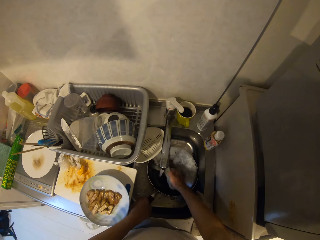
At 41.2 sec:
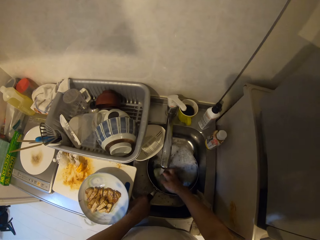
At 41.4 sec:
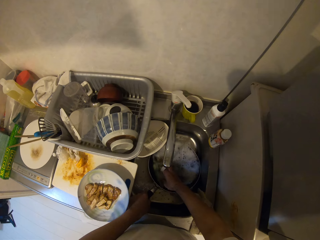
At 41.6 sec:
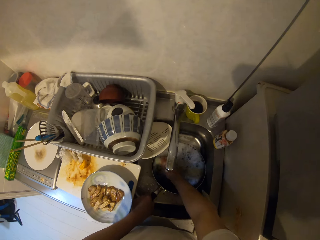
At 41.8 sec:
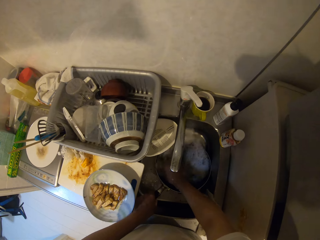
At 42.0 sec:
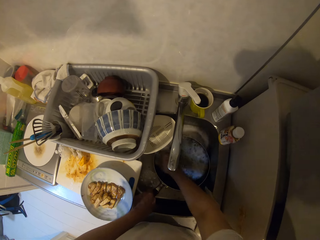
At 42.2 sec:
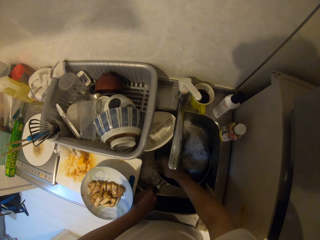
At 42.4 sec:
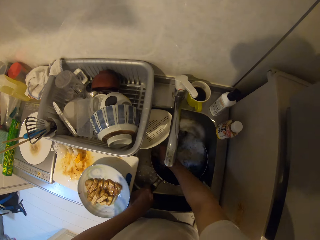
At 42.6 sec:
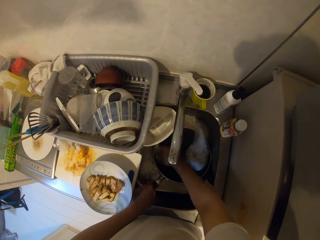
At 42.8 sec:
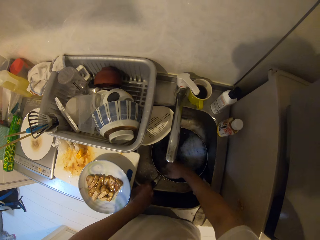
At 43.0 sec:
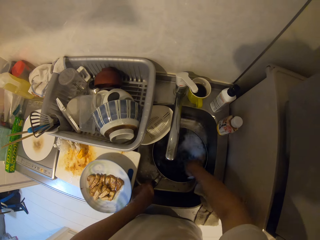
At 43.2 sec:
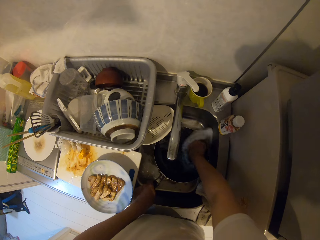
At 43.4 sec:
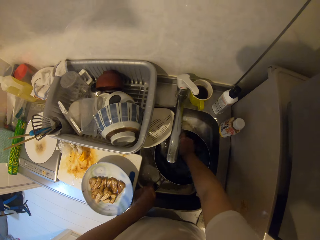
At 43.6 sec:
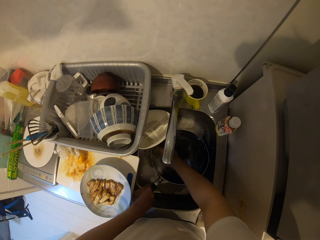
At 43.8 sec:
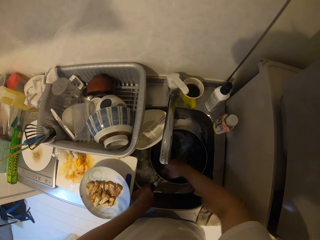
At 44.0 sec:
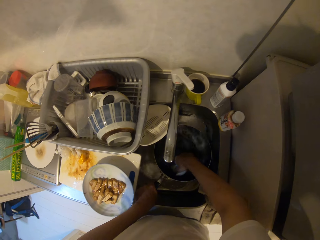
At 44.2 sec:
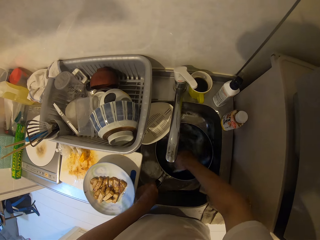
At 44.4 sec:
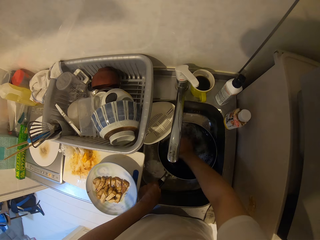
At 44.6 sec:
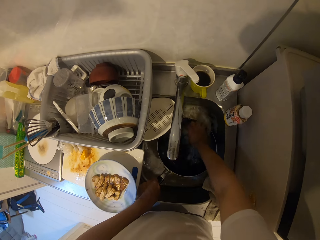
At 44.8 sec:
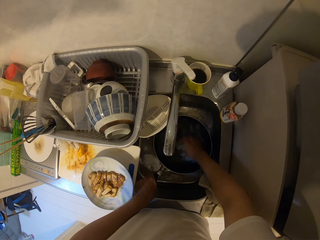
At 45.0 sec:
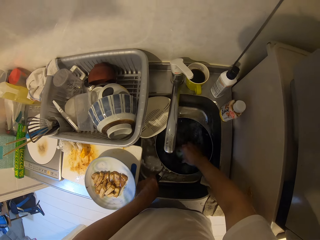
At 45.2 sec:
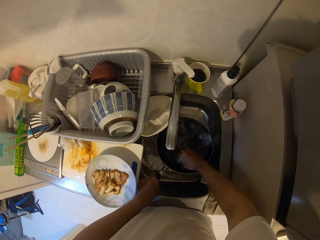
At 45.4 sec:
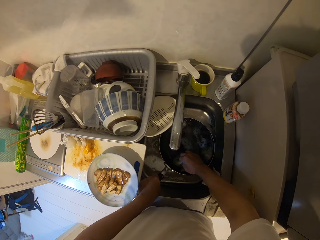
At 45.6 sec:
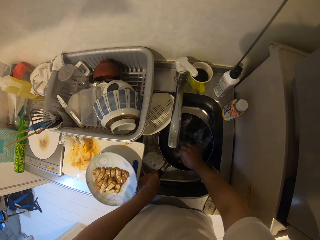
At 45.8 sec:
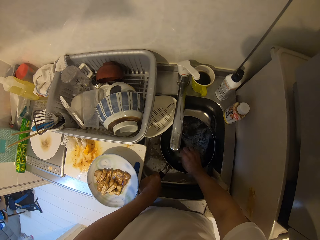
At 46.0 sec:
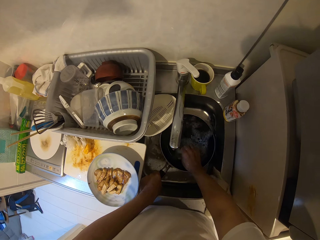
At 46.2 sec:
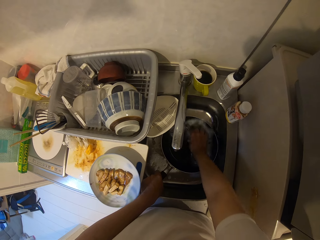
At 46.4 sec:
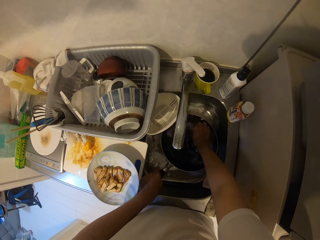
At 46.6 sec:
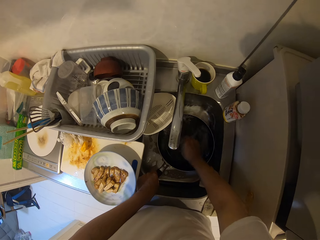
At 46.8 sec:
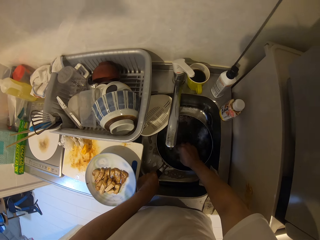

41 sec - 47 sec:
The camera wearer rinses a scrubber. They continue to wash the fry pan.

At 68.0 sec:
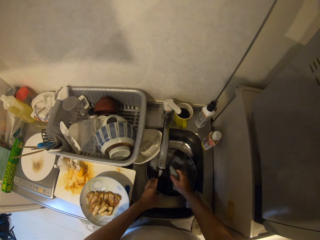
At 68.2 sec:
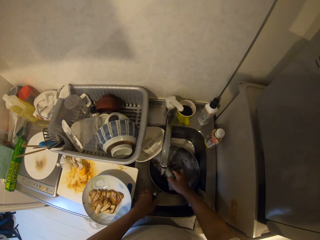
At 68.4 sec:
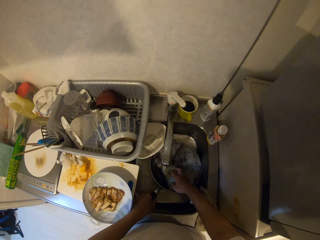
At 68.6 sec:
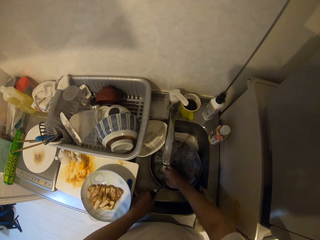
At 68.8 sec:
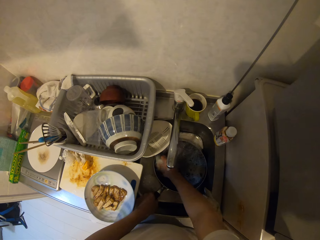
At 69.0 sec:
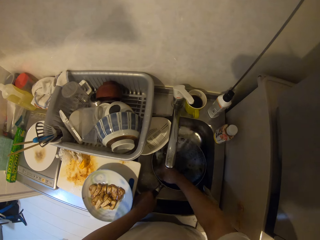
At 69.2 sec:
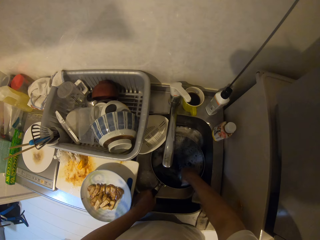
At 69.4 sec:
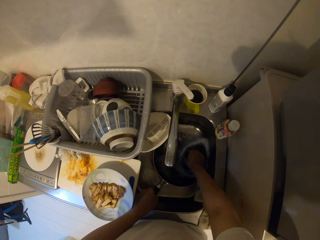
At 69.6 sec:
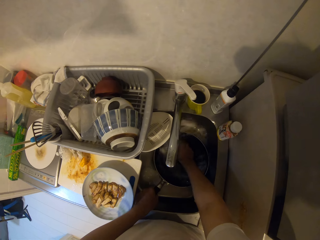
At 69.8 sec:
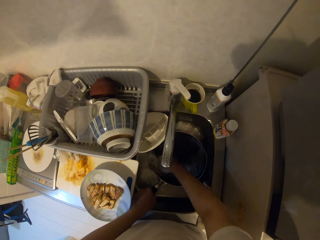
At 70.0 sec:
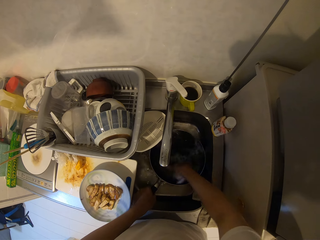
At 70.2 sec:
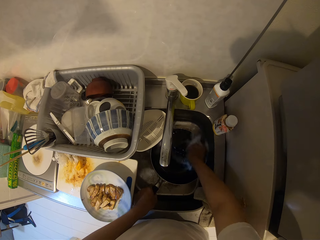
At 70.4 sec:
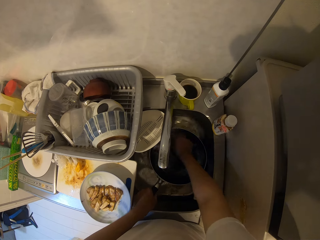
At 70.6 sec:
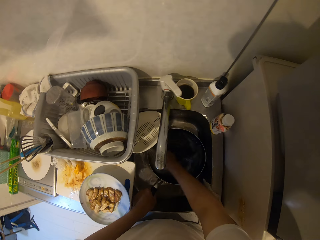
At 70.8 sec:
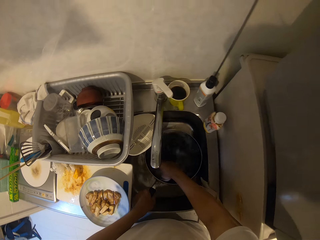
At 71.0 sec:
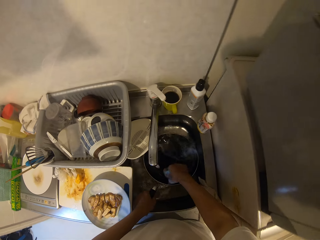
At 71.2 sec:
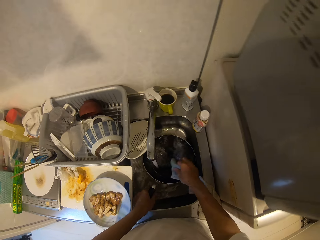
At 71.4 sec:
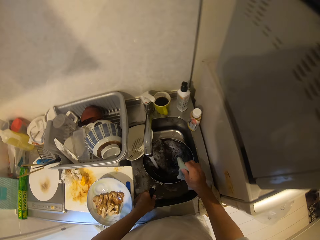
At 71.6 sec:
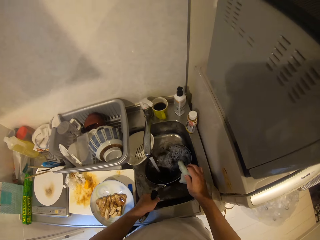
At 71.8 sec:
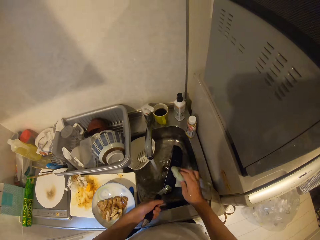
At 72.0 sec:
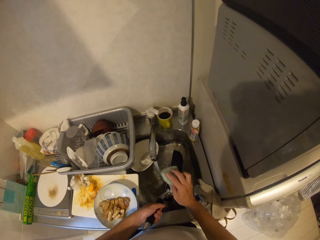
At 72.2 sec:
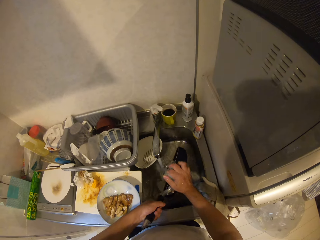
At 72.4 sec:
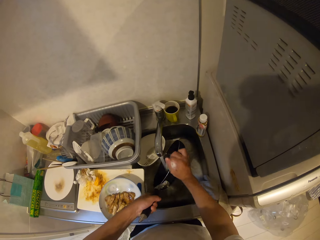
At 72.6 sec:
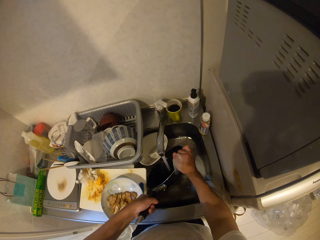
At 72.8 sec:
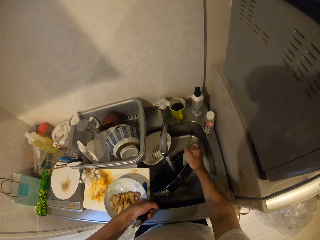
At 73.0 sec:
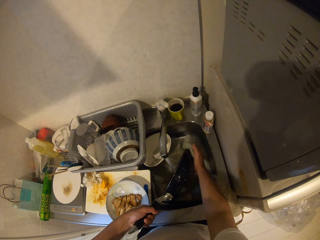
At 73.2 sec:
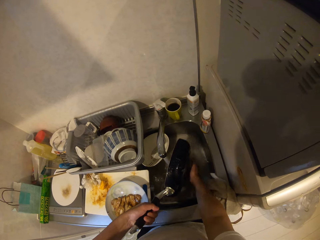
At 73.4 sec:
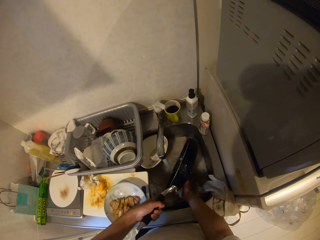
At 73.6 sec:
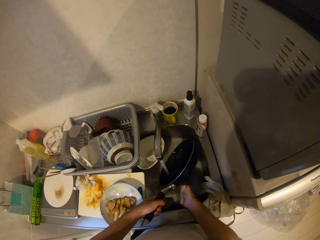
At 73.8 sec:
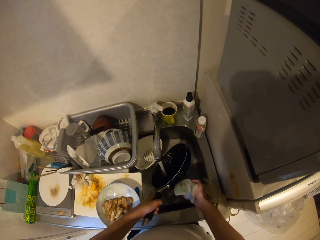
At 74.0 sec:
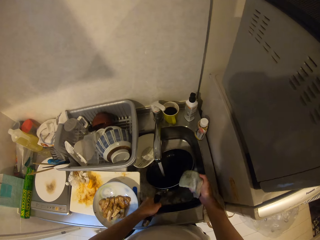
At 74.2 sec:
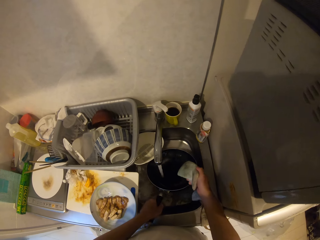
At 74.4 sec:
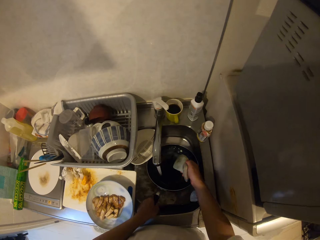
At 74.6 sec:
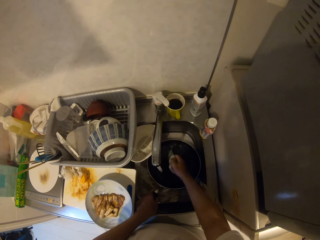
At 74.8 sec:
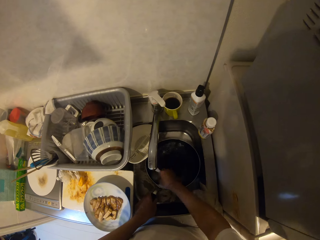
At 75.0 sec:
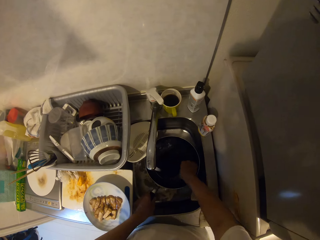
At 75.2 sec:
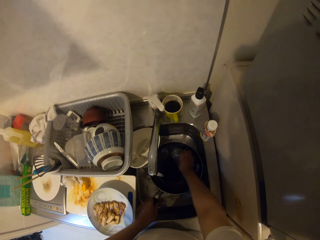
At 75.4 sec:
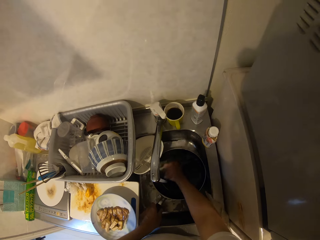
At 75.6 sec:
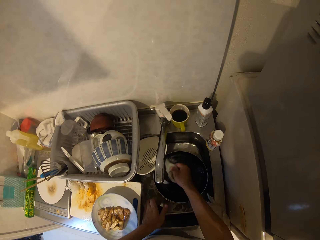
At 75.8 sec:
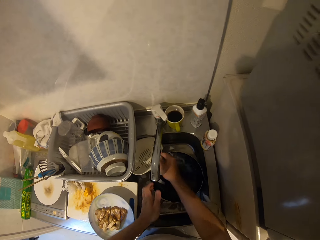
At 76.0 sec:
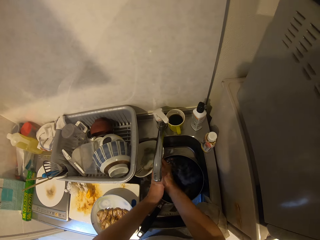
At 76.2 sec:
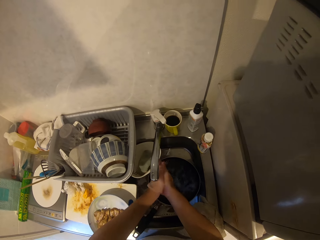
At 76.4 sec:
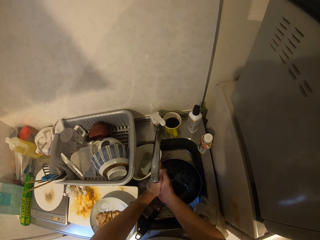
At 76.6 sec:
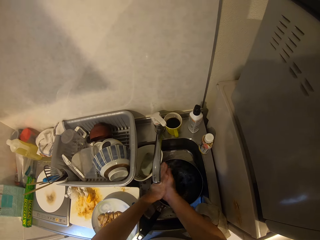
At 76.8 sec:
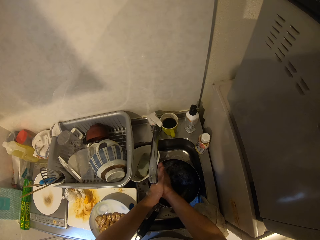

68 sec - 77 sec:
The camera wearer rinses a scrubber. He continues to wash the fry pan or cooking pot. He turns the cooking pot. He washes the back of the pot. He washes the cooking pot. He rinses the cooking pot. He drops the sponge. He rinses his hand.

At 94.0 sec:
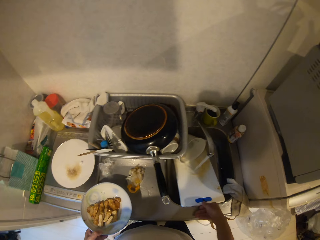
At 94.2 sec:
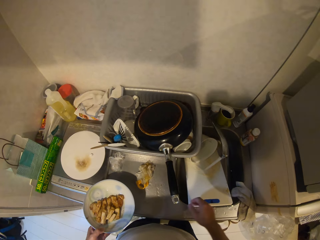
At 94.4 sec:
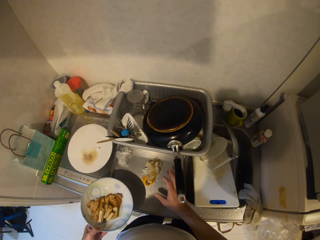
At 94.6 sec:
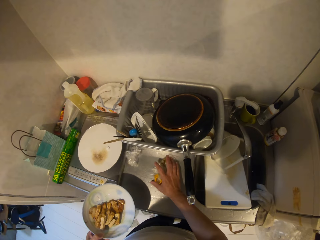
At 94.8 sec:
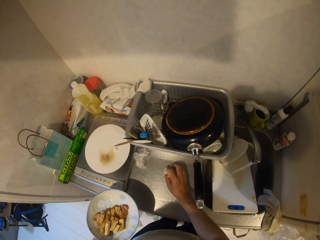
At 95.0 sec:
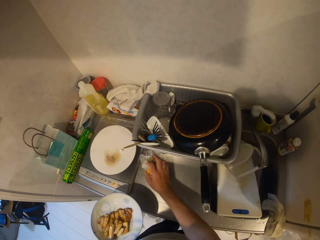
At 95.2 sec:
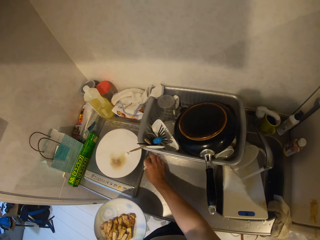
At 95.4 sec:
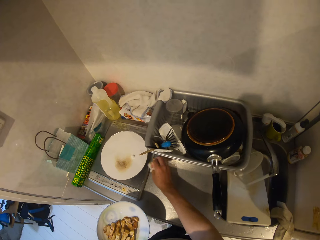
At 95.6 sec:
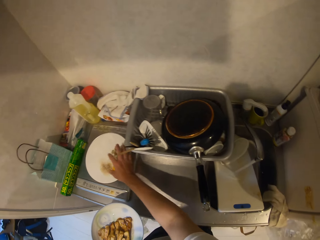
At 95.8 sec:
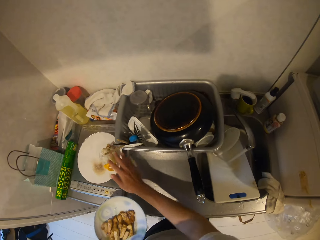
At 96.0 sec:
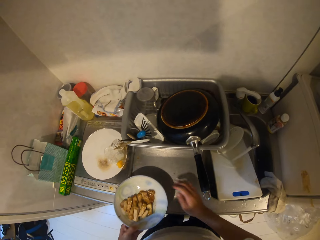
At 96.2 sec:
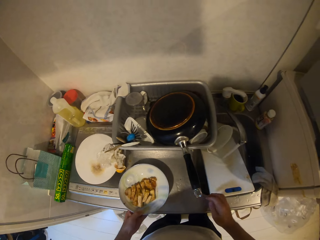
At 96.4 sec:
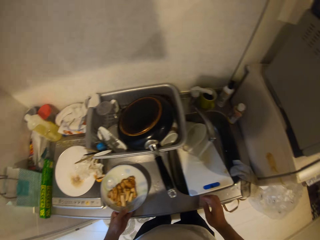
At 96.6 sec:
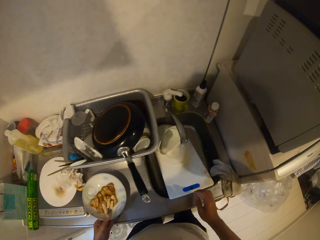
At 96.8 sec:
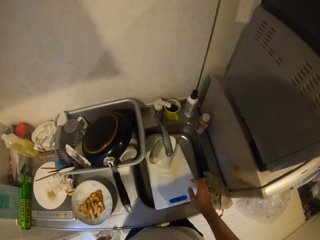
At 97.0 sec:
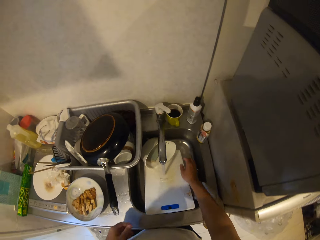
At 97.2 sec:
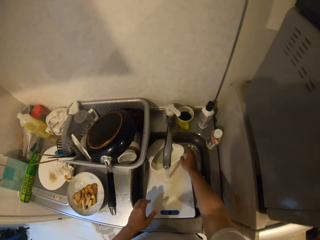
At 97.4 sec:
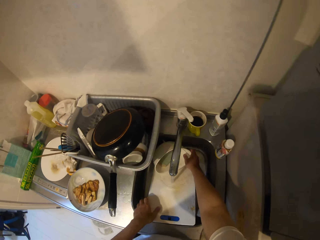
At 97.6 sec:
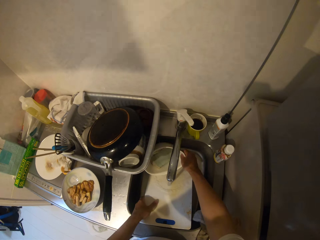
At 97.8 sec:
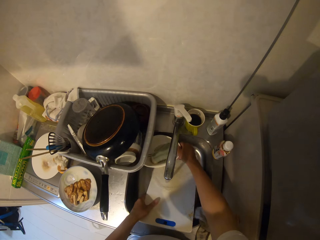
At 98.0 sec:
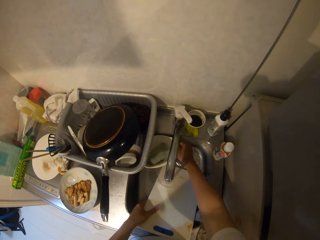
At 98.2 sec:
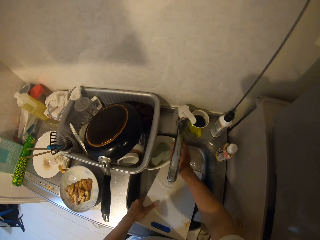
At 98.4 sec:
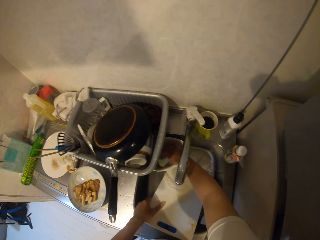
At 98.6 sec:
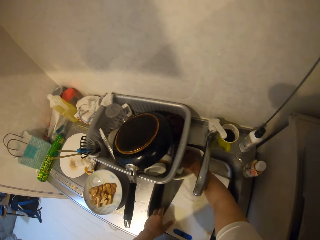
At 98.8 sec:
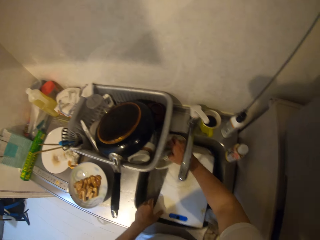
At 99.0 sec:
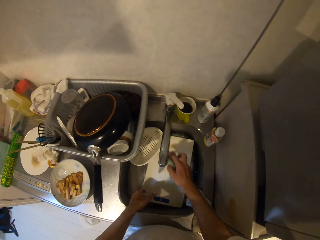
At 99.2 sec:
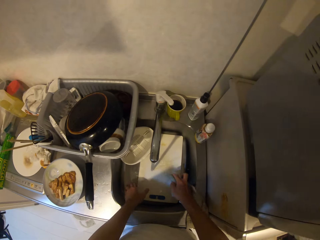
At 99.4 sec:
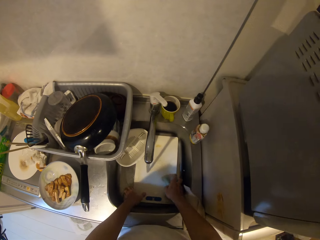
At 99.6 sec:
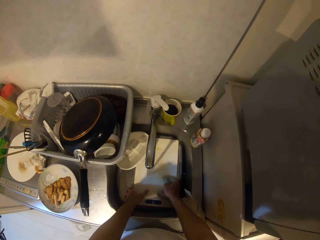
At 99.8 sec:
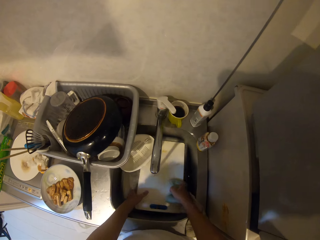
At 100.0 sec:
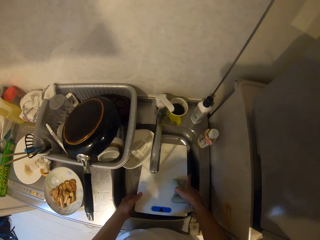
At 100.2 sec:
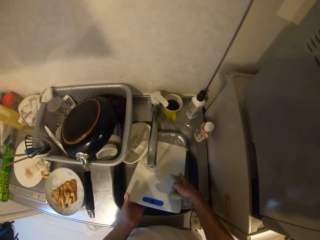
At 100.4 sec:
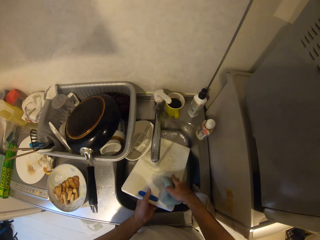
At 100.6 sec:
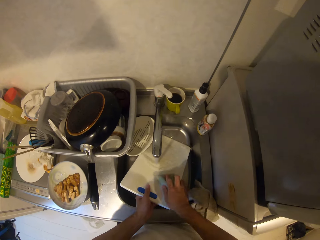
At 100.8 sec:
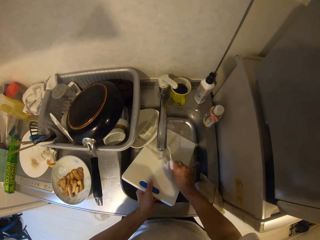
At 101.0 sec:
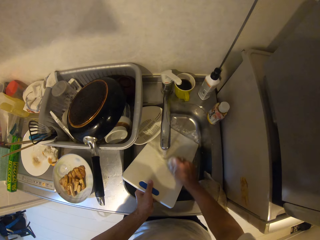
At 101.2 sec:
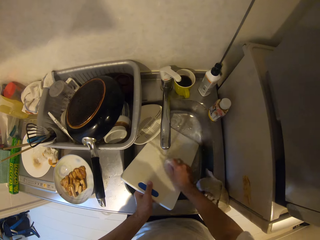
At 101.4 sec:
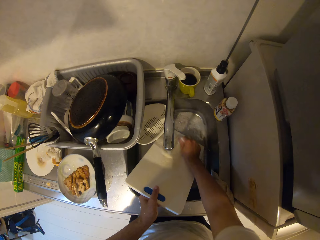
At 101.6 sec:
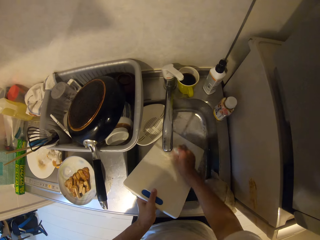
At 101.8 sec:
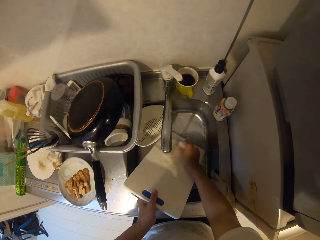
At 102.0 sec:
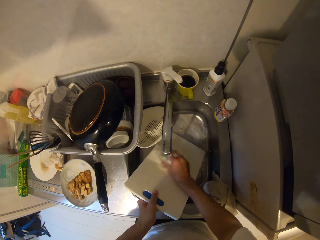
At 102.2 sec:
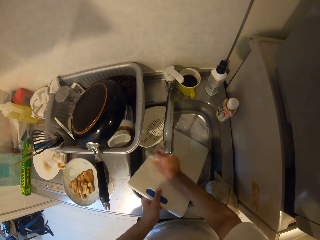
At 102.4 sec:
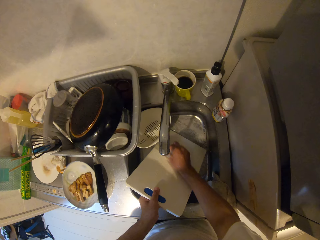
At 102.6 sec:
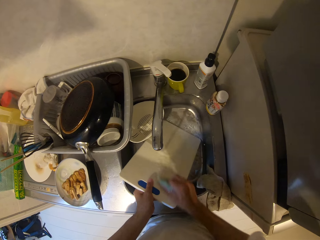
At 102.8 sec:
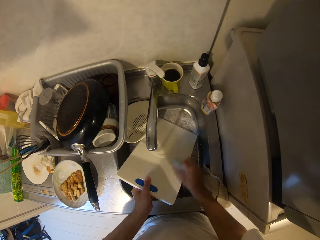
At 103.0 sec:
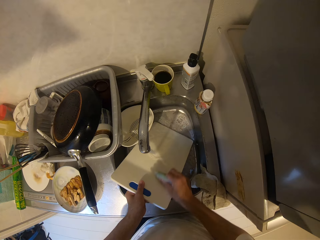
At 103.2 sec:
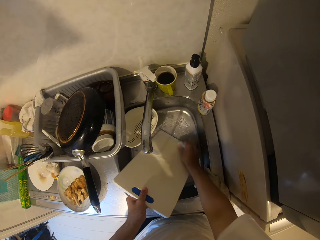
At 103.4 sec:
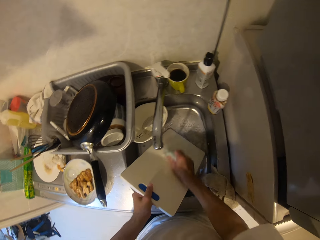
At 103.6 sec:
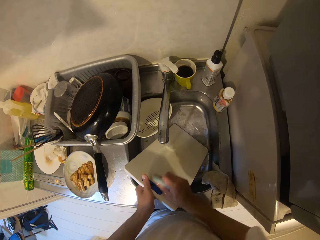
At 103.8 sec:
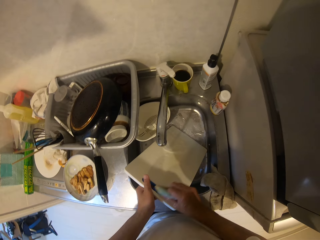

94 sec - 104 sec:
The camera wearer collects papers. They put the papers in a plate. They drop the plate on the counter. They pick up a soap dish. They pick up a scrubber, hold the scrubber and wash a chopping board.
